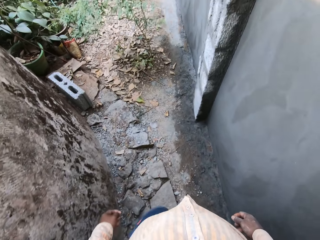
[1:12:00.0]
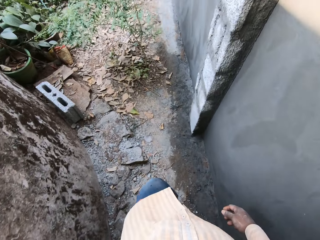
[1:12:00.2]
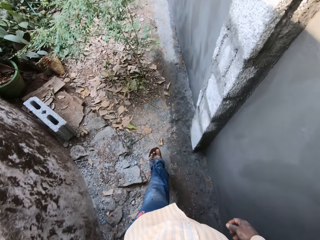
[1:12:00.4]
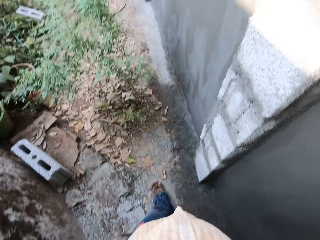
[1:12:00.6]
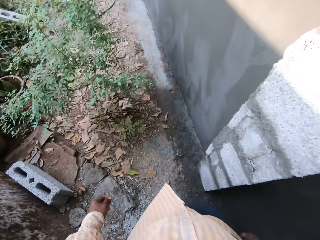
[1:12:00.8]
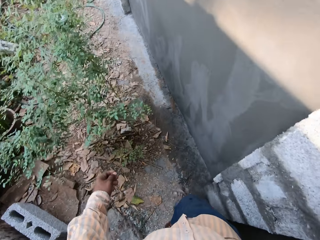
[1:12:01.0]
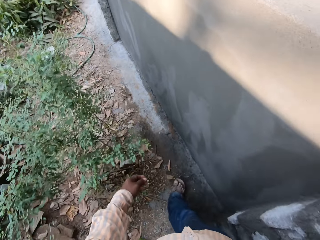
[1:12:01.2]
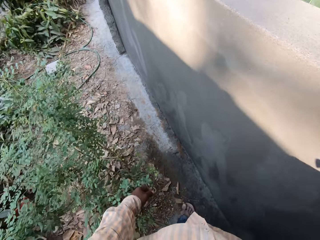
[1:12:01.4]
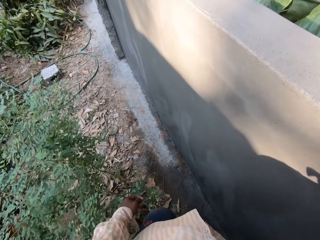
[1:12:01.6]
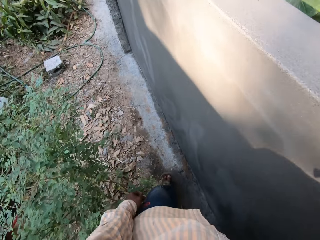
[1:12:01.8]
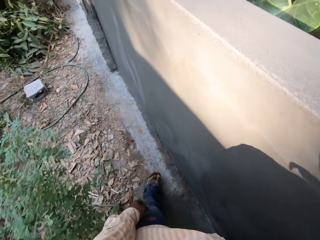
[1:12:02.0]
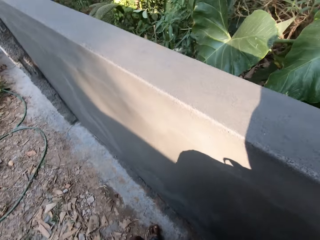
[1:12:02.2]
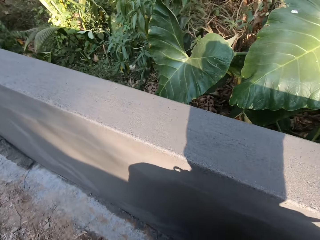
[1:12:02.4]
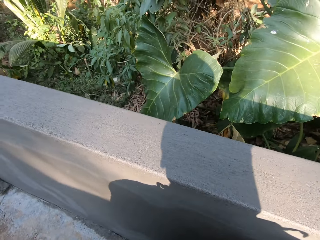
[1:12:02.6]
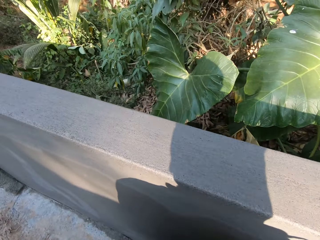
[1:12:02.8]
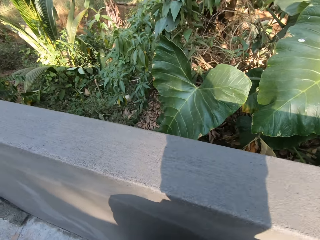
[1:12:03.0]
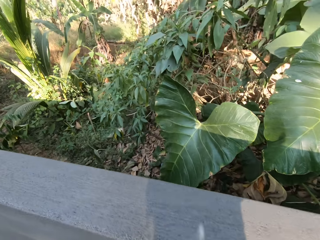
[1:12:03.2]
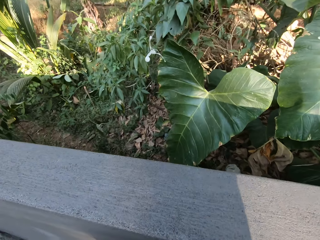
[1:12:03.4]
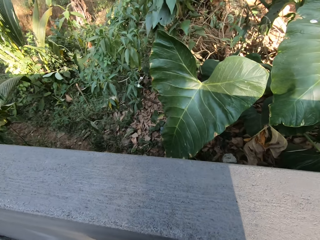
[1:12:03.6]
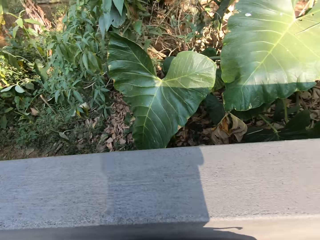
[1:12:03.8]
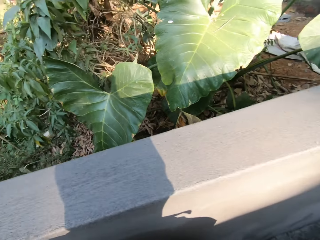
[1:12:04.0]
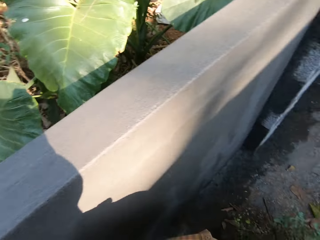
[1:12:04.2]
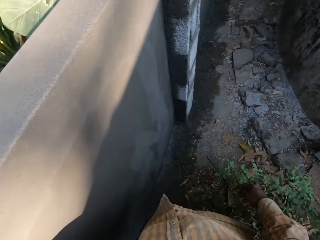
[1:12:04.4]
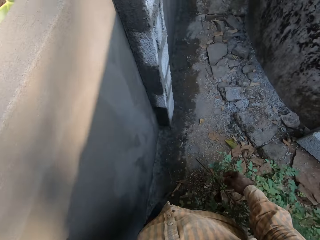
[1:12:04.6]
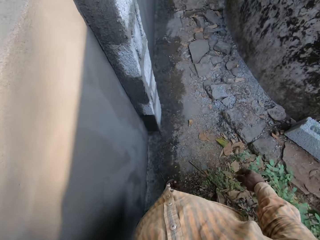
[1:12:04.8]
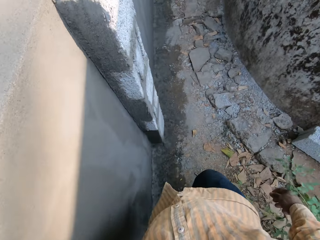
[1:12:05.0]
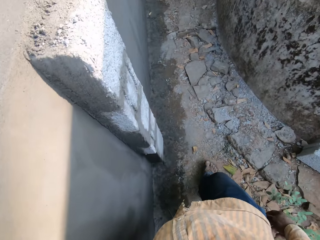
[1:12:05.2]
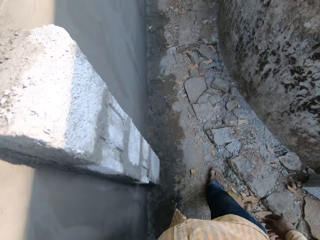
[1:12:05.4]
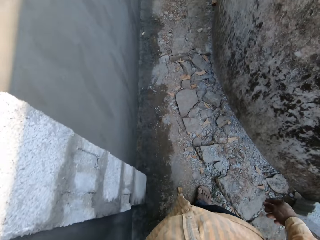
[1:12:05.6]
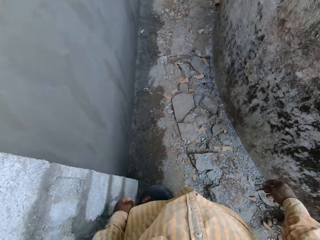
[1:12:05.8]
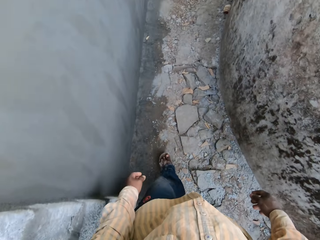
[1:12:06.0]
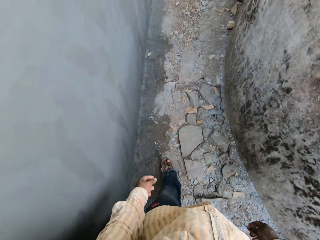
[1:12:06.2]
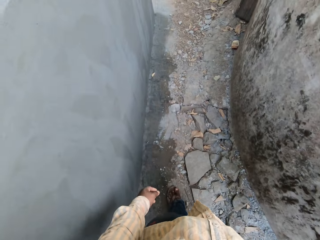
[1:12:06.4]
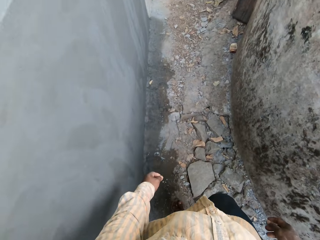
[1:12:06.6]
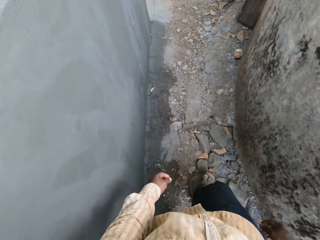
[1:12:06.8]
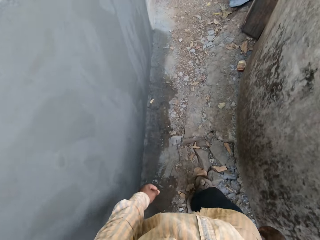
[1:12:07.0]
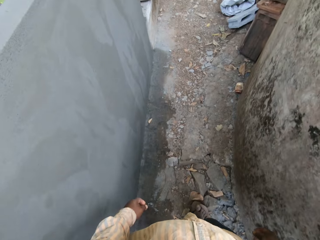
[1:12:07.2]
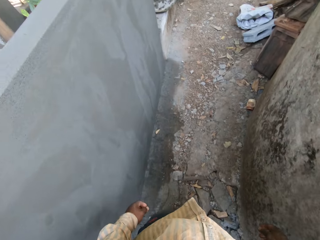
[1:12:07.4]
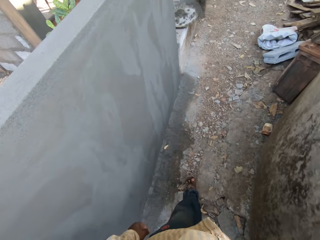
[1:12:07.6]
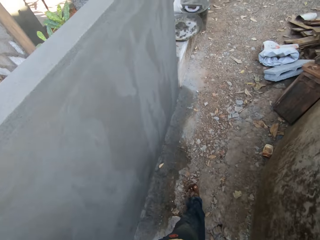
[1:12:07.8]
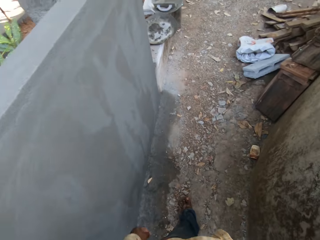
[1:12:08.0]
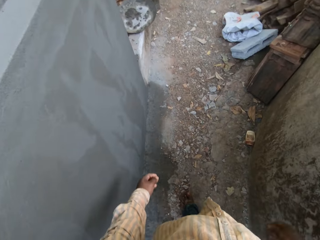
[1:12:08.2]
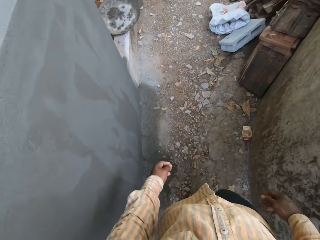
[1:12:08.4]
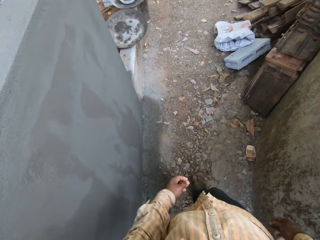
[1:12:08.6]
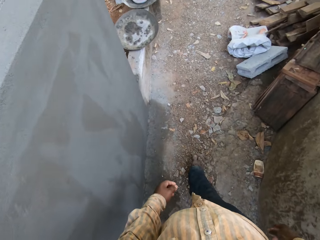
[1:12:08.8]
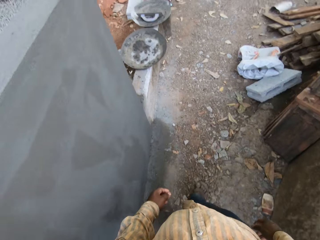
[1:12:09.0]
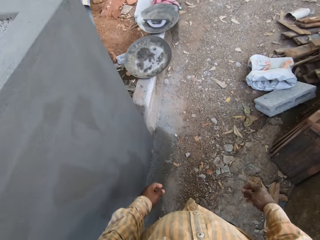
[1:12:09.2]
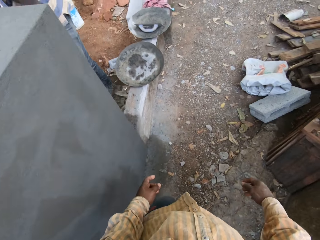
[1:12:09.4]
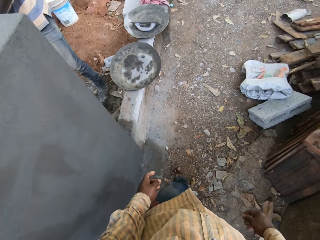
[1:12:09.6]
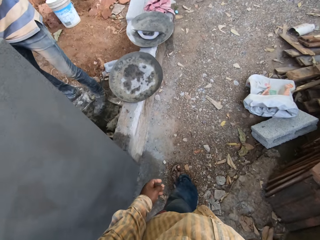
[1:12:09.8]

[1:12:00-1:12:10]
The camera wearer spits phlegm from his mouth. He throws something. He walks towards the house.

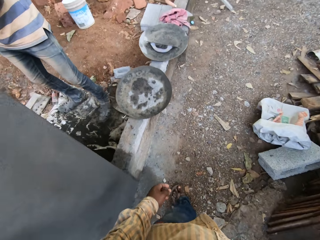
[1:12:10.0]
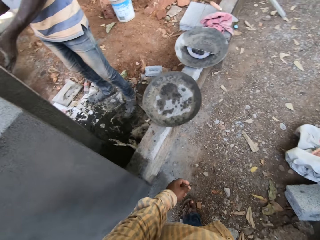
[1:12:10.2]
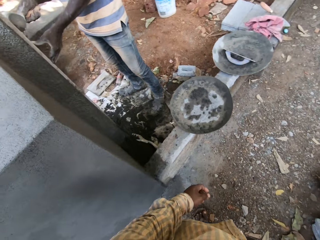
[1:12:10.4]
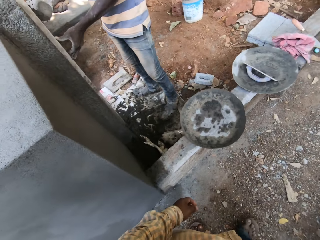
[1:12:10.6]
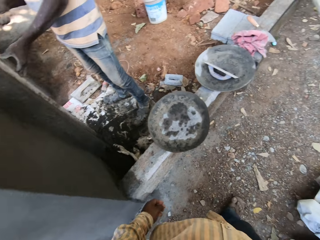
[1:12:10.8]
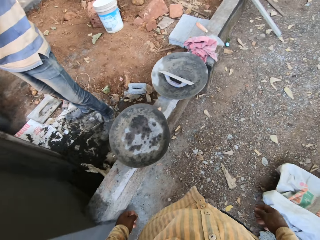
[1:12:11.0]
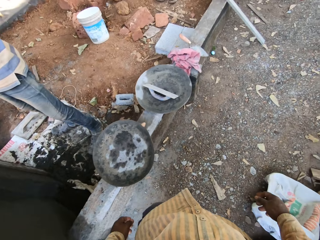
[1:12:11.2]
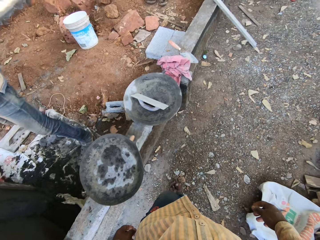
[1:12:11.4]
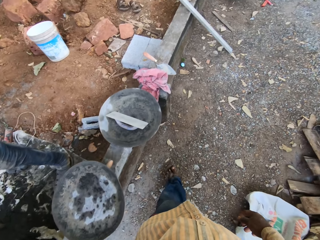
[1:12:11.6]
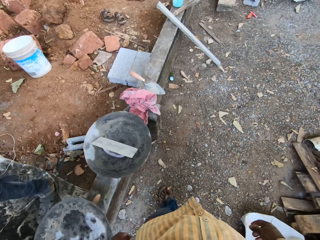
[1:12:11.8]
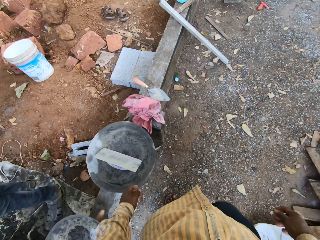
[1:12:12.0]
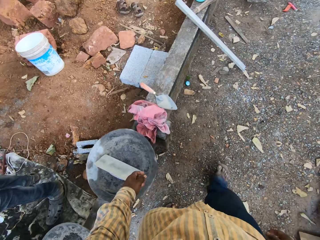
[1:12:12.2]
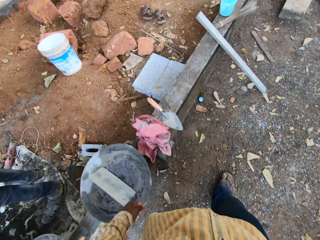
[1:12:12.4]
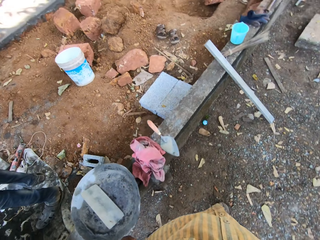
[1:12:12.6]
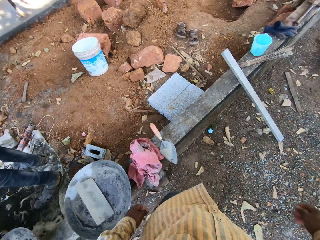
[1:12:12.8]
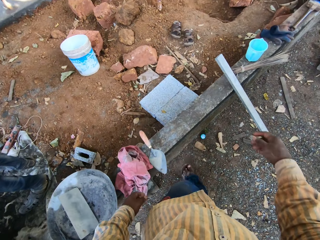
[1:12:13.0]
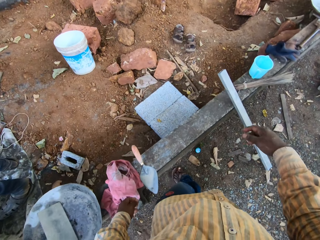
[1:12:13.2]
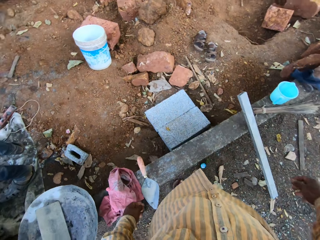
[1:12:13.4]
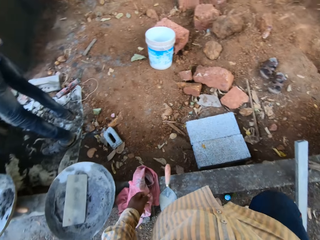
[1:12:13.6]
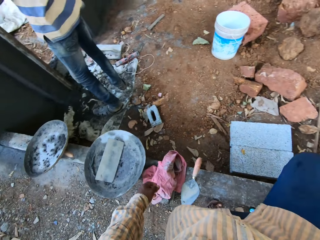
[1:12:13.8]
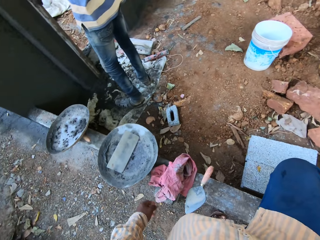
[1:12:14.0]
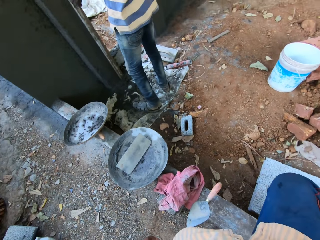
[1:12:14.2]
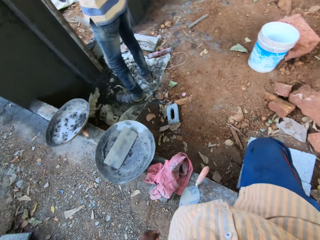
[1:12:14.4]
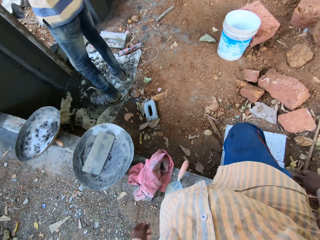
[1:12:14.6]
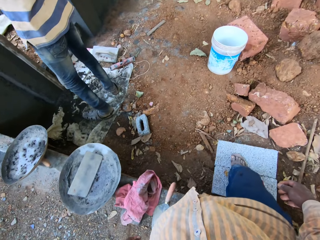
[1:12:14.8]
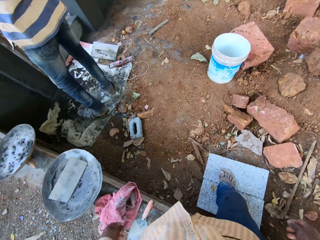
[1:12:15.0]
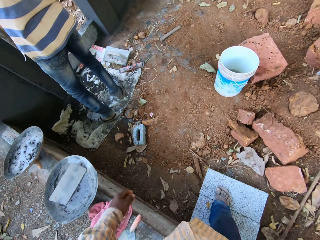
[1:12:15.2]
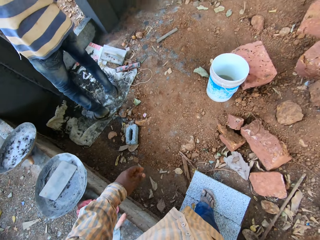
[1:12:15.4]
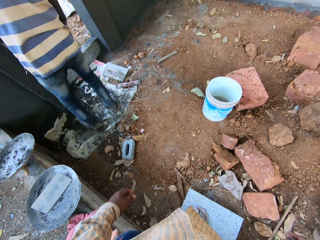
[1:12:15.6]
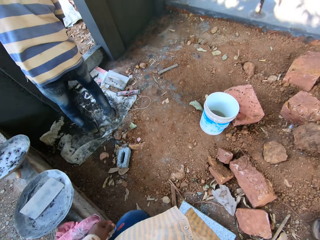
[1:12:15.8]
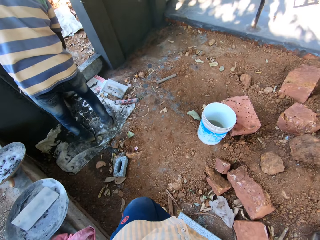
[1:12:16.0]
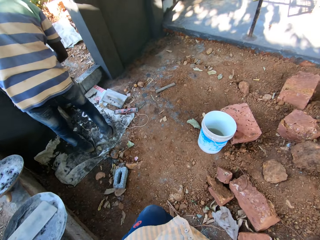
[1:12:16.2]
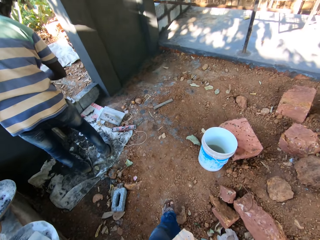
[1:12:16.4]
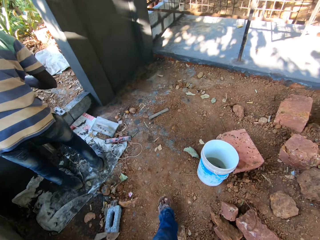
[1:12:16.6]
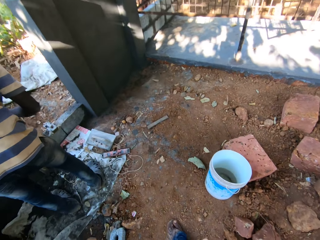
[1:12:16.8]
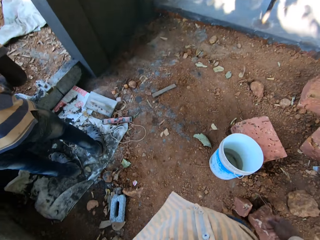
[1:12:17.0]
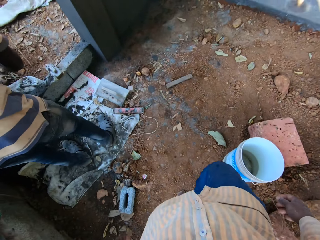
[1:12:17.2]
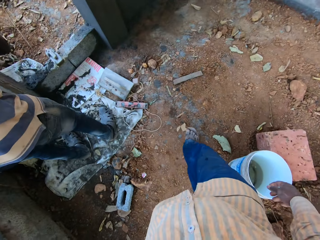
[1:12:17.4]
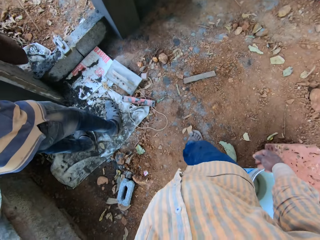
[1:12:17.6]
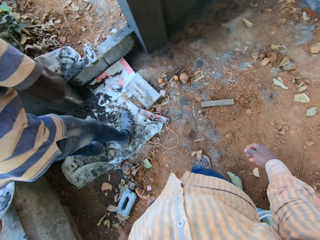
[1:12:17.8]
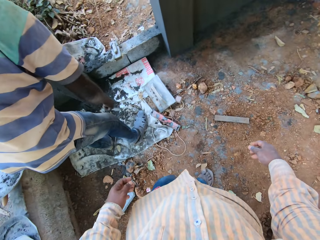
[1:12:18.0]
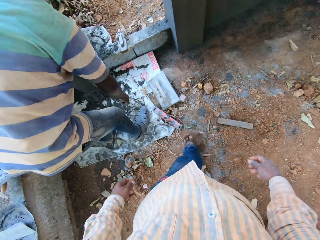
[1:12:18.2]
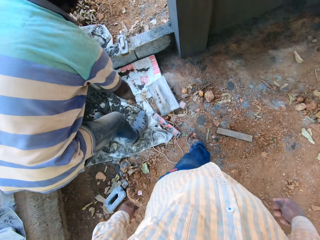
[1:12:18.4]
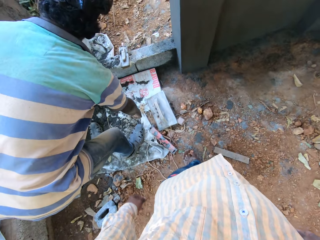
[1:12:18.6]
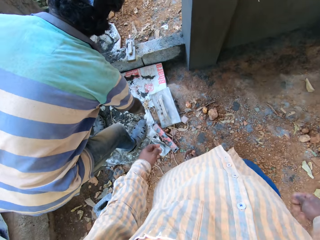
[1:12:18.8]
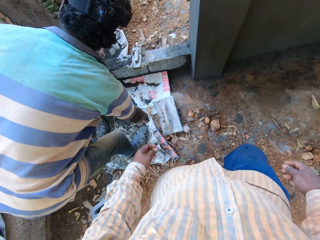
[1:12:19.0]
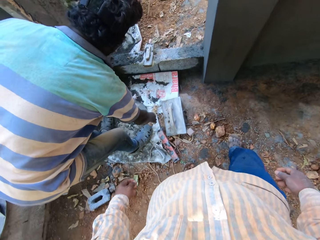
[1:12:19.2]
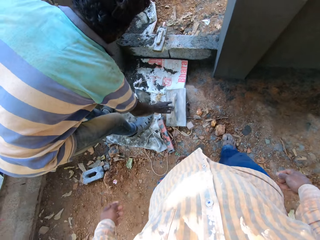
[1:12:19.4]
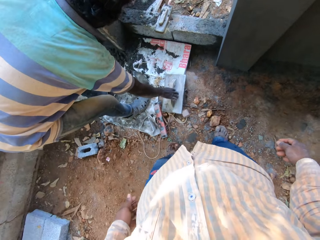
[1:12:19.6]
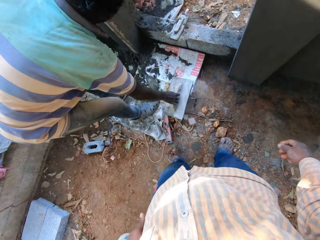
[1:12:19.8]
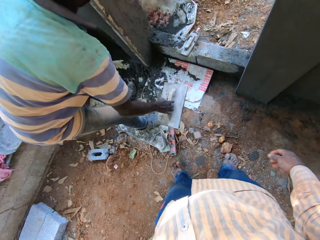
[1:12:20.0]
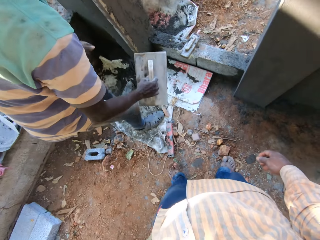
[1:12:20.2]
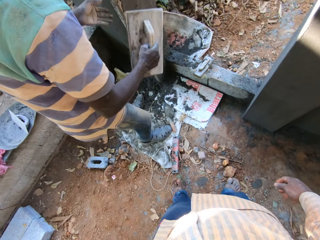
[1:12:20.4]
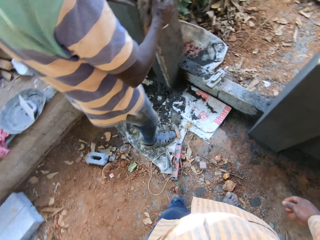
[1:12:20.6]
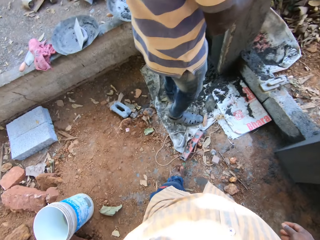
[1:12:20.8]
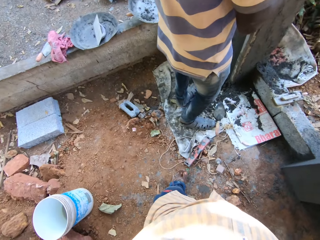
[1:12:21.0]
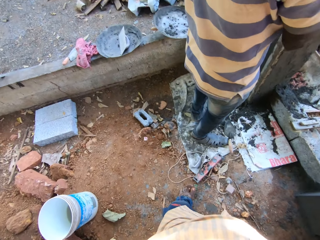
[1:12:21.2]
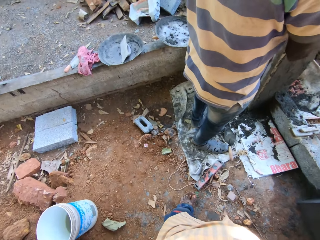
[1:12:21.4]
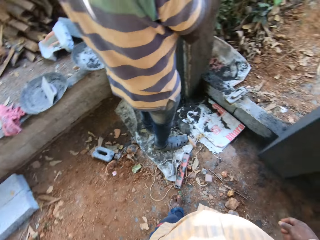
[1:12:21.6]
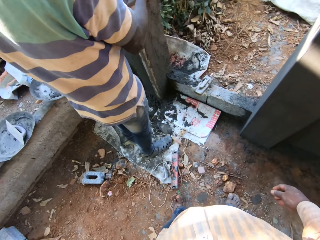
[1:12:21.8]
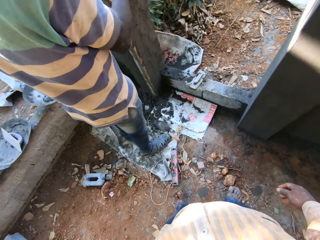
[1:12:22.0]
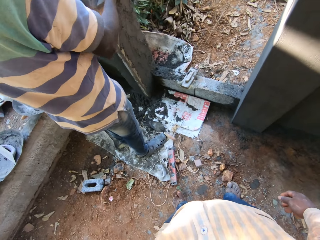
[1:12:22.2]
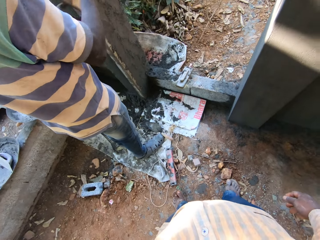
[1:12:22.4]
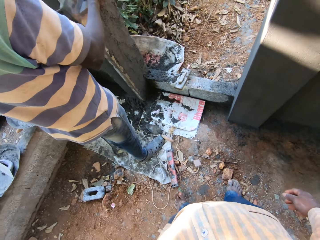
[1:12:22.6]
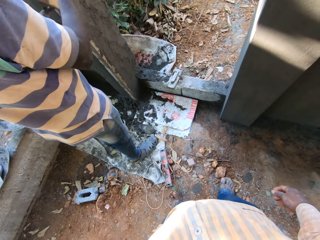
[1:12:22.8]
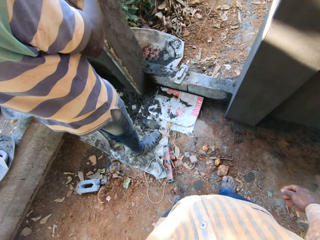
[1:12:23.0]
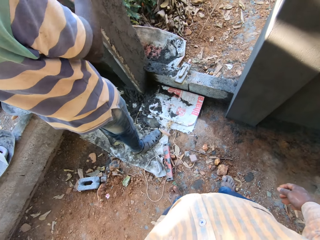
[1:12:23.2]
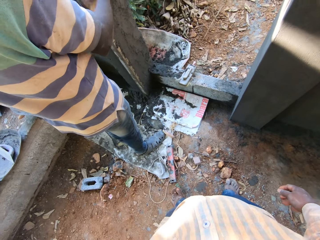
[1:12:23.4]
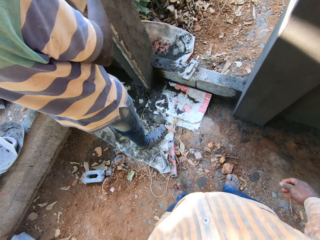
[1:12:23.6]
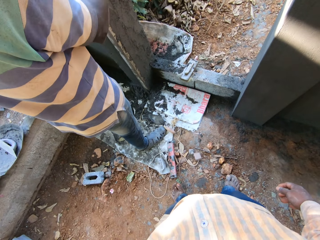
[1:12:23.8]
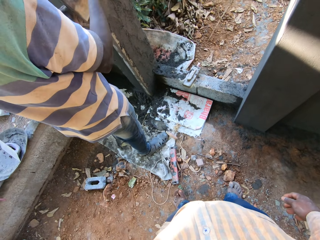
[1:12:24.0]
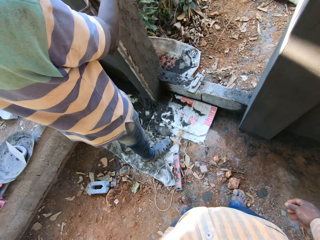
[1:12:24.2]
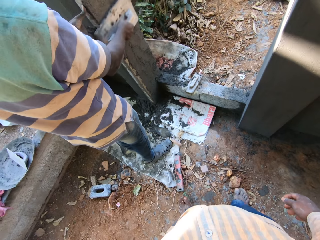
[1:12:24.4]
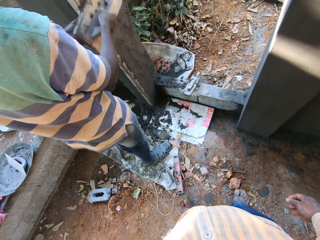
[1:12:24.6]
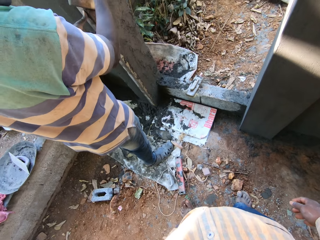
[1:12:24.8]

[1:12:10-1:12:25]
The camera wearer converses, looks around and walks around. A man picks up a wooden trowel from the ground on a construction site. The man smoothens a pillar with the wooden trowel in his right hand.
